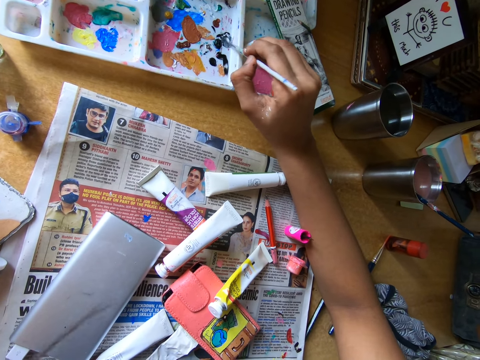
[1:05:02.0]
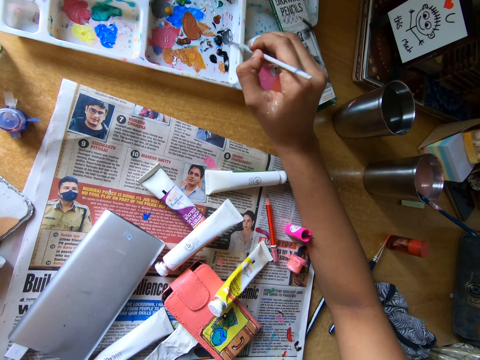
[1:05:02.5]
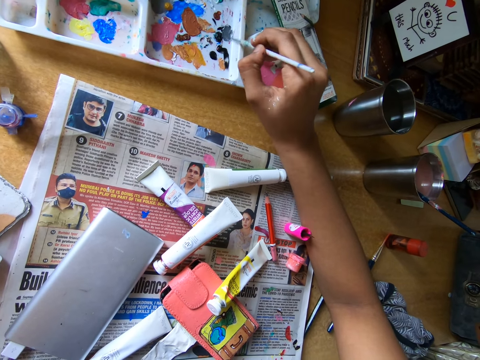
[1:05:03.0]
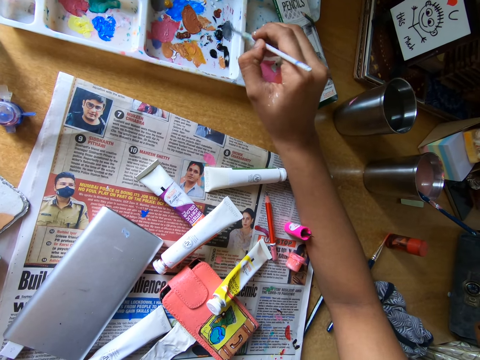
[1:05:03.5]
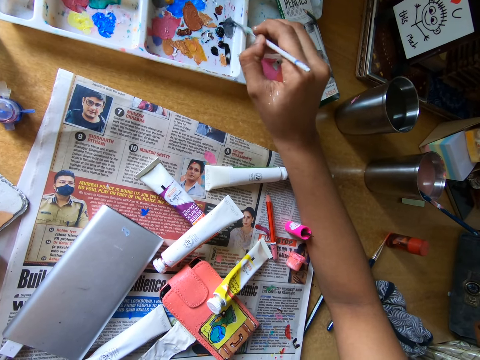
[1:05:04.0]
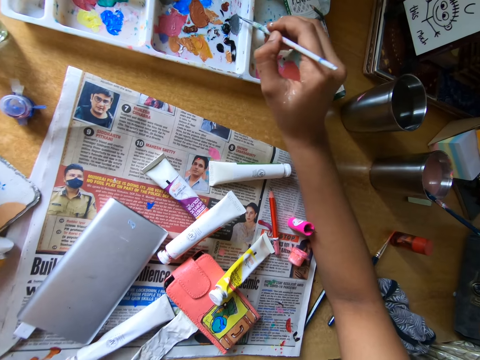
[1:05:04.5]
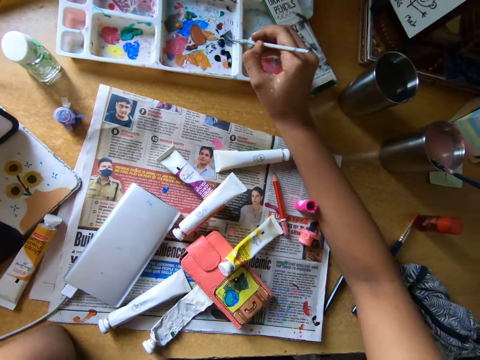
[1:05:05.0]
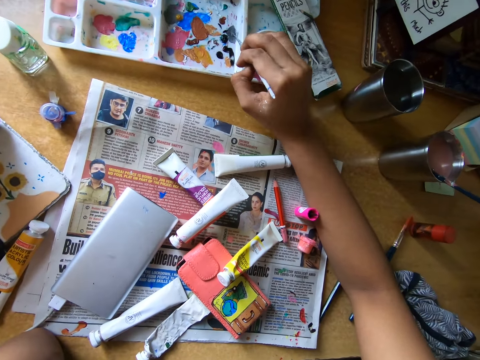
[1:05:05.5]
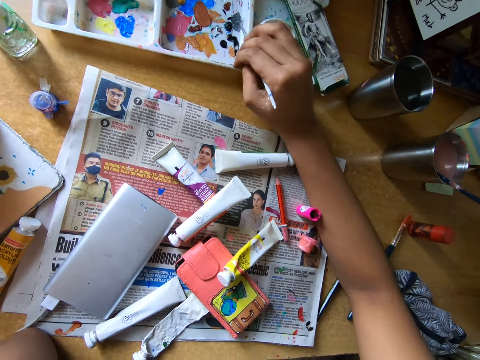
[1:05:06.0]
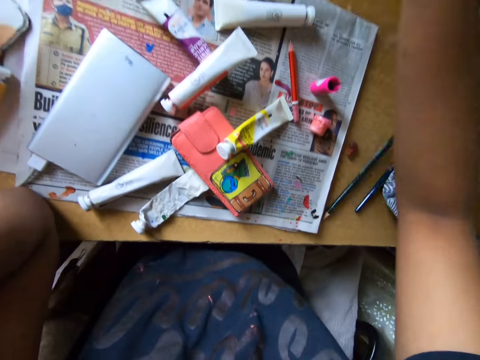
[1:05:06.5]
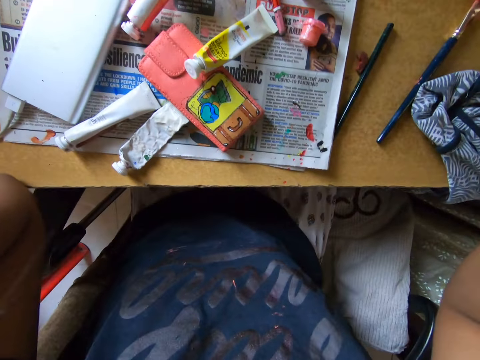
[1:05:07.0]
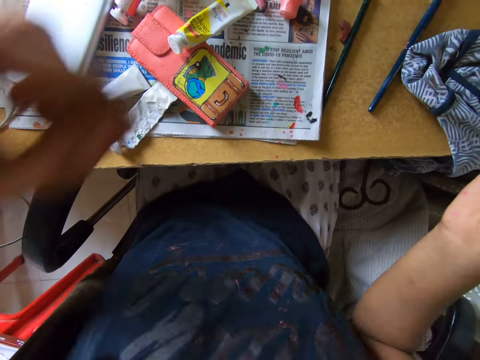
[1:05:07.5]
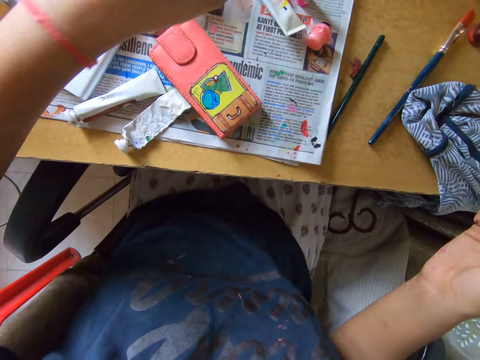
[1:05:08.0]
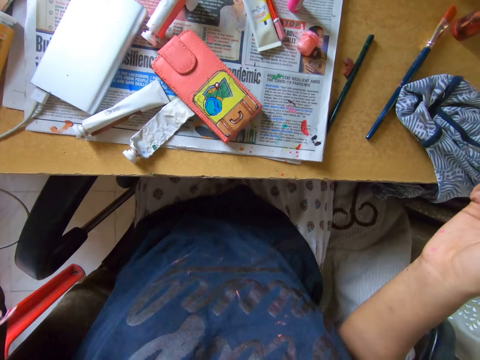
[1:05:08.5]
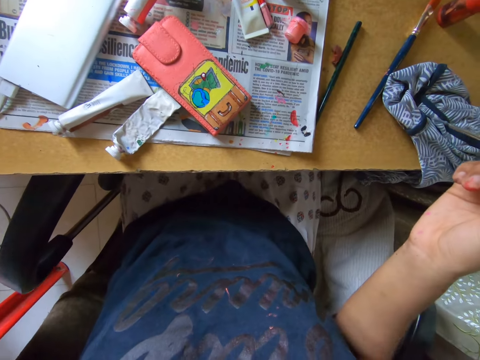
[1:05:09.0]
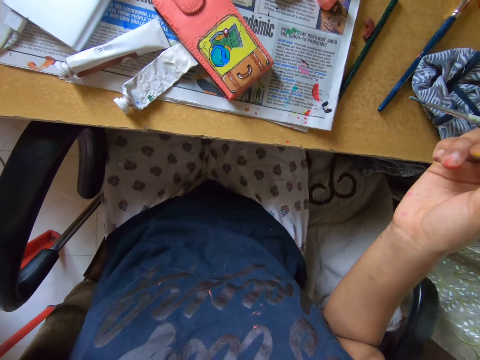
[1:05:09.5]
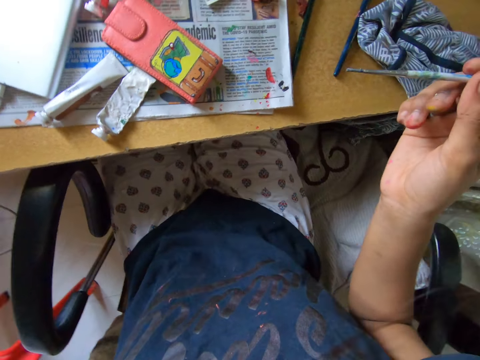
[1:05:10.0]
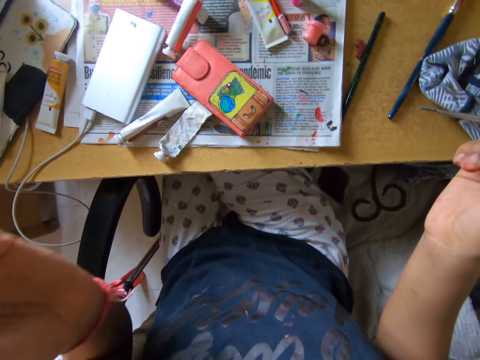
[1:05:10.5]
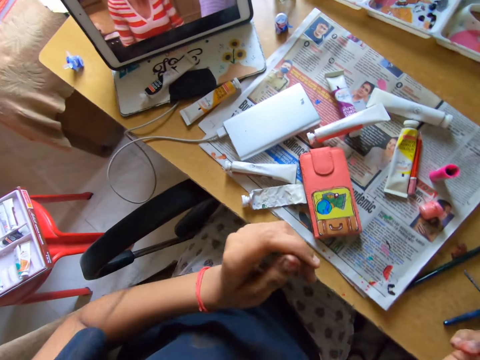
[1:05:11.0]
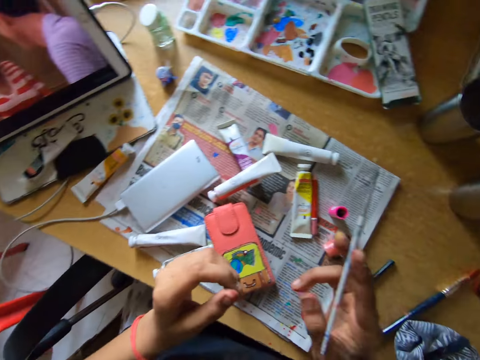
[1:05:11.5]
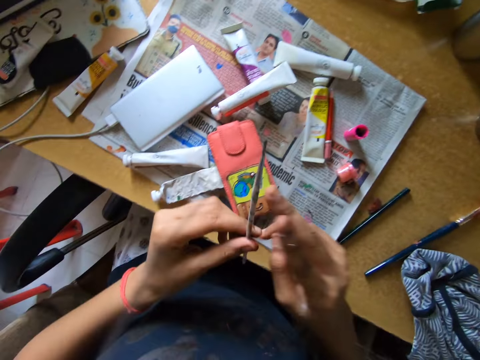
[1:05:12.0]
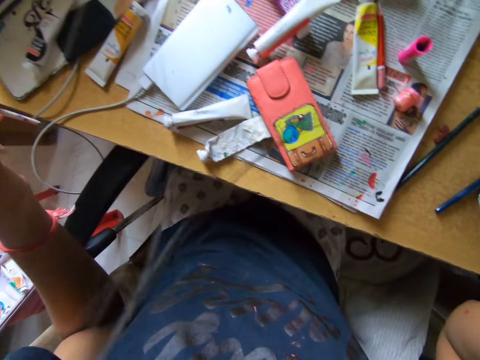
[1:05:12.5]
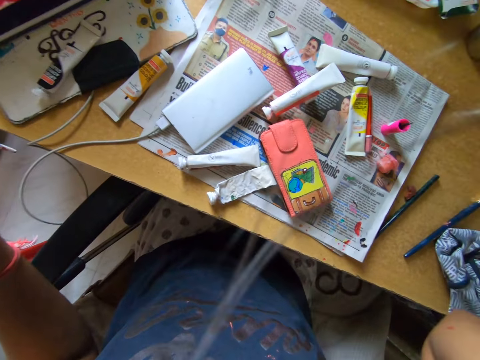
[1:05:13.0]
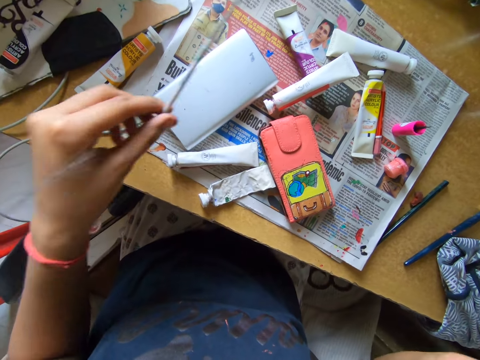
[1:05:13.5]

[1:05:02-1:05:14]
The camera wearer adjusts the camera. She touches a paint can. She touches her face. She passes the pencil brush from her right hand to her left hand.

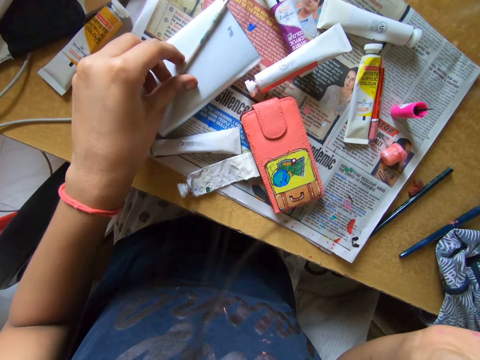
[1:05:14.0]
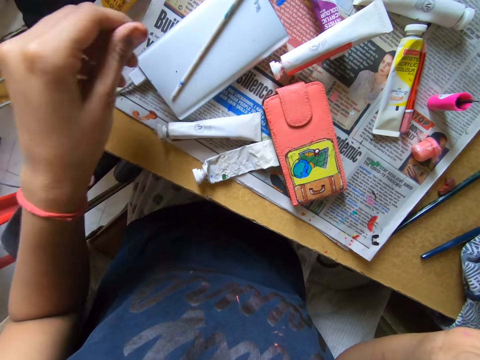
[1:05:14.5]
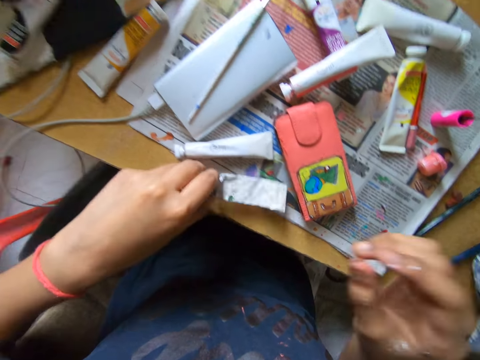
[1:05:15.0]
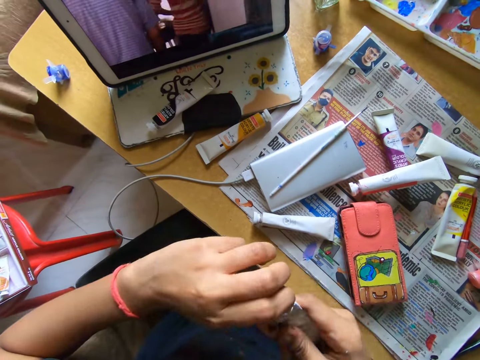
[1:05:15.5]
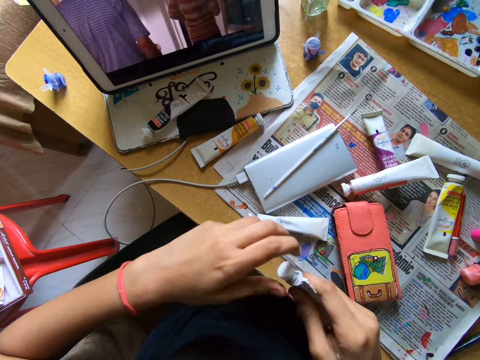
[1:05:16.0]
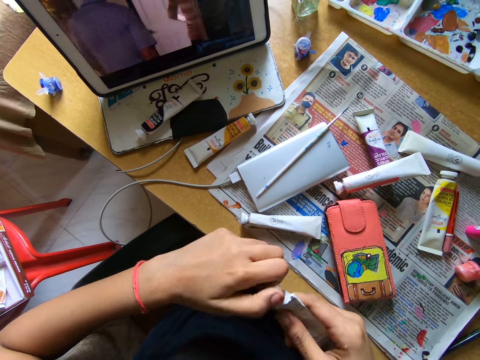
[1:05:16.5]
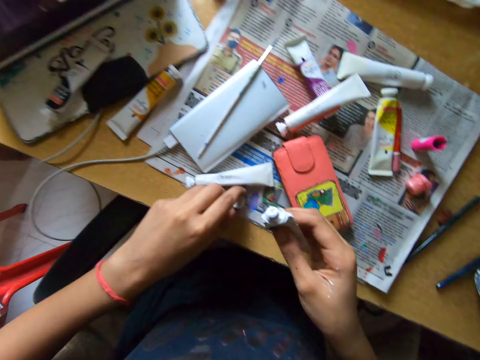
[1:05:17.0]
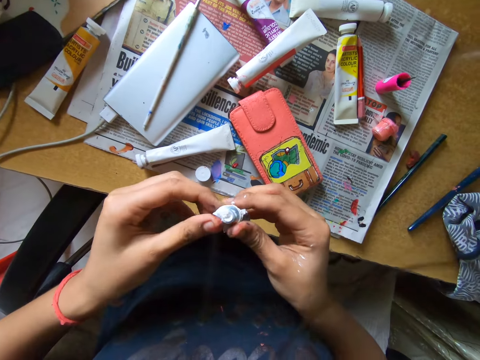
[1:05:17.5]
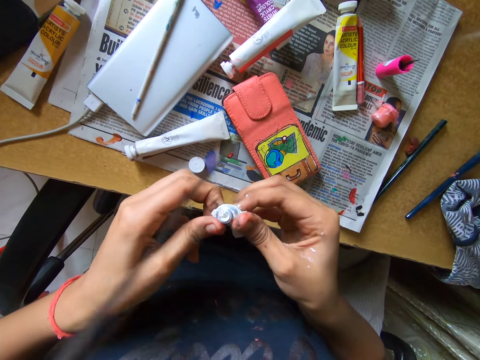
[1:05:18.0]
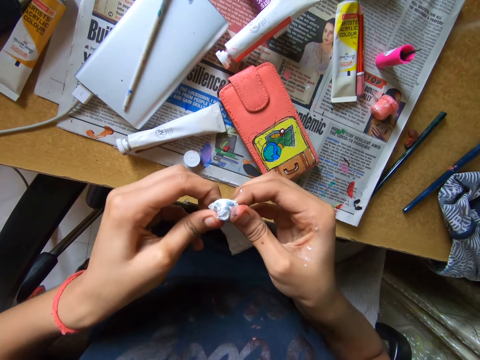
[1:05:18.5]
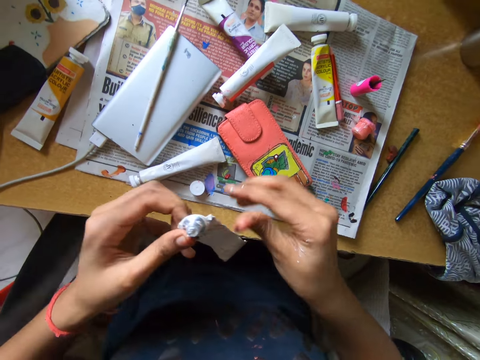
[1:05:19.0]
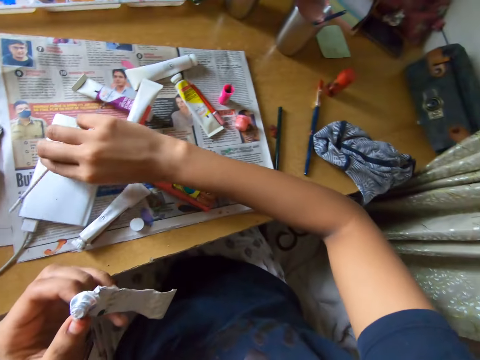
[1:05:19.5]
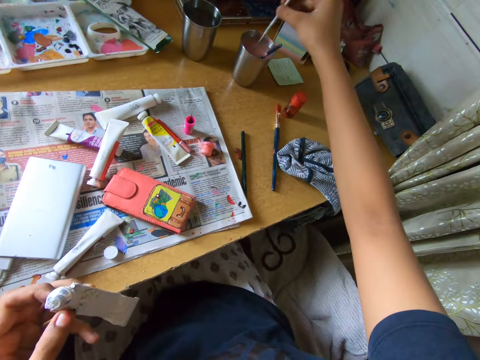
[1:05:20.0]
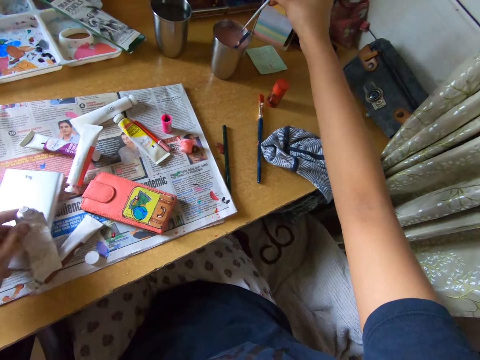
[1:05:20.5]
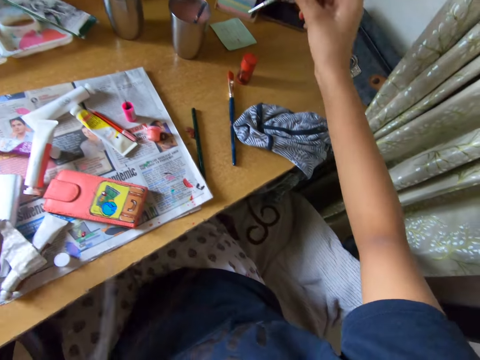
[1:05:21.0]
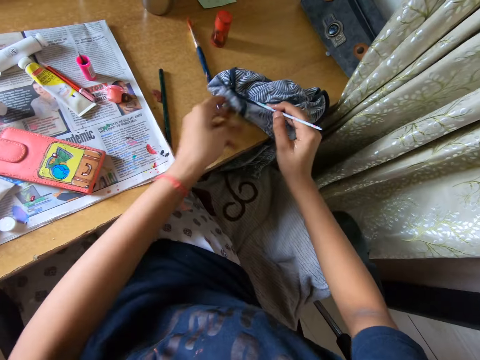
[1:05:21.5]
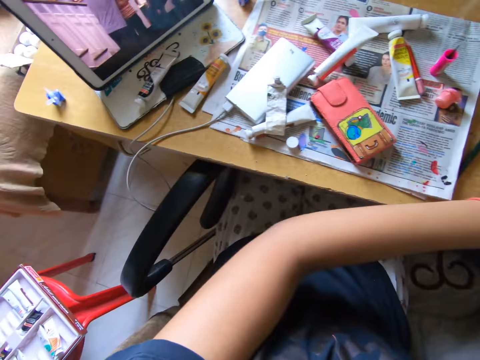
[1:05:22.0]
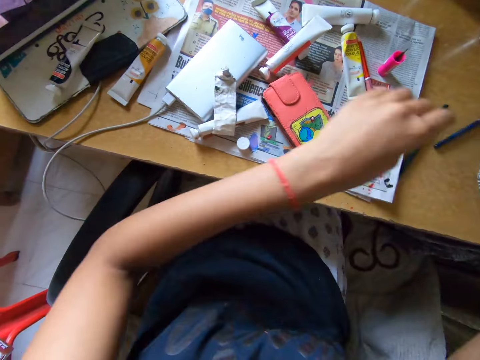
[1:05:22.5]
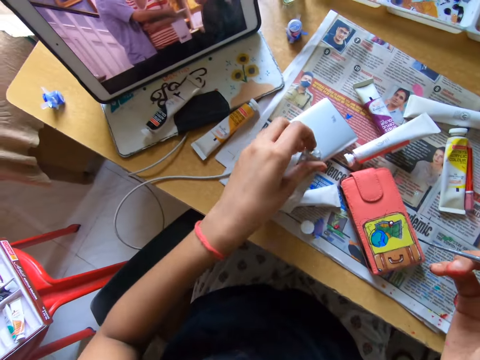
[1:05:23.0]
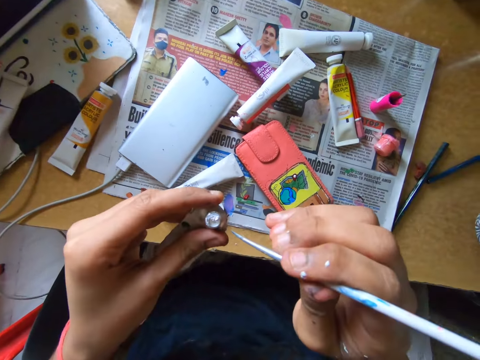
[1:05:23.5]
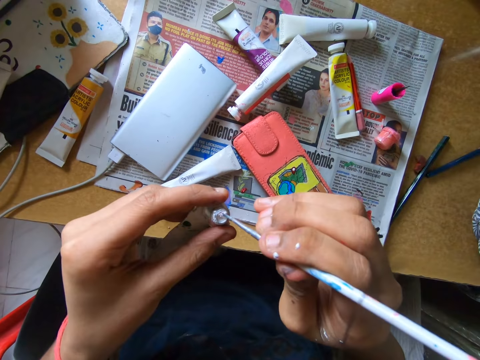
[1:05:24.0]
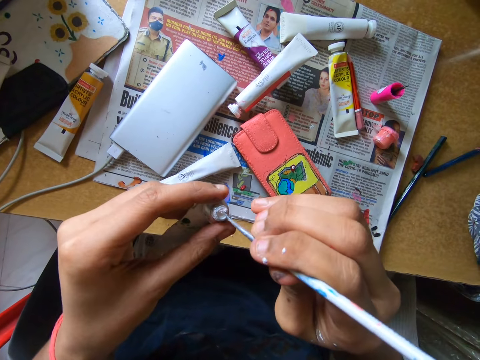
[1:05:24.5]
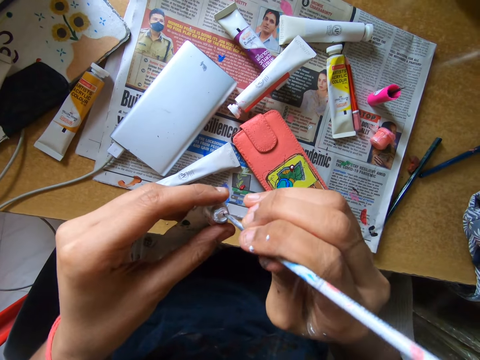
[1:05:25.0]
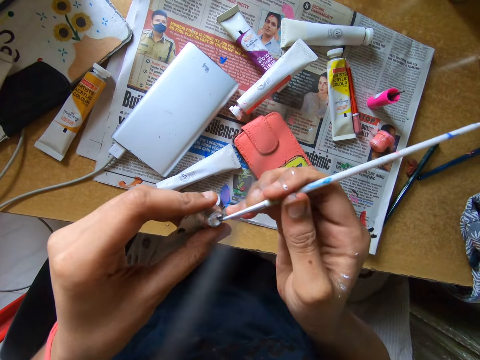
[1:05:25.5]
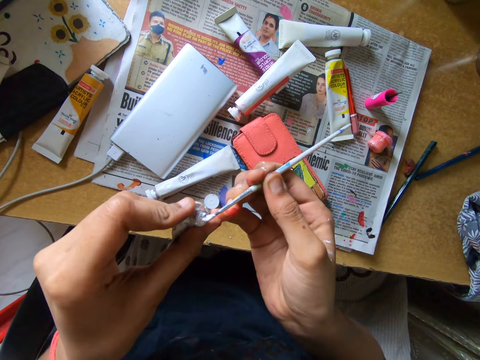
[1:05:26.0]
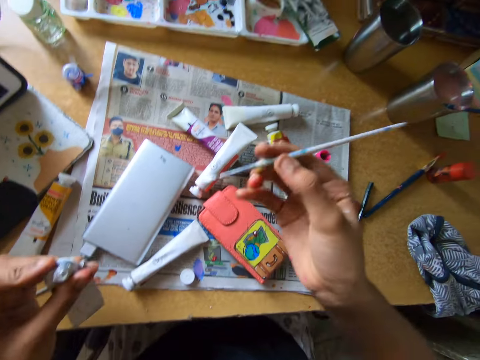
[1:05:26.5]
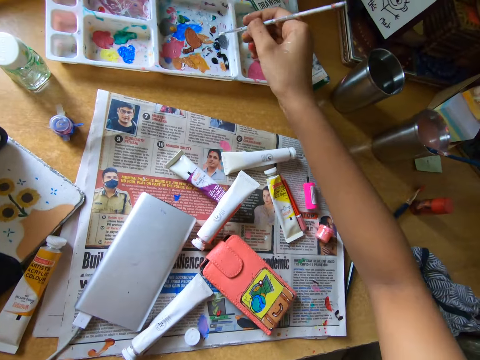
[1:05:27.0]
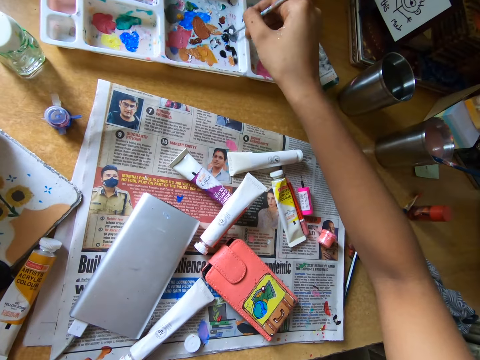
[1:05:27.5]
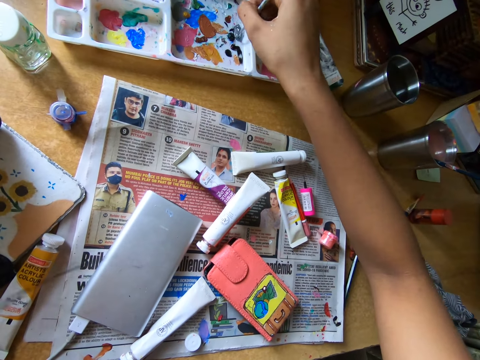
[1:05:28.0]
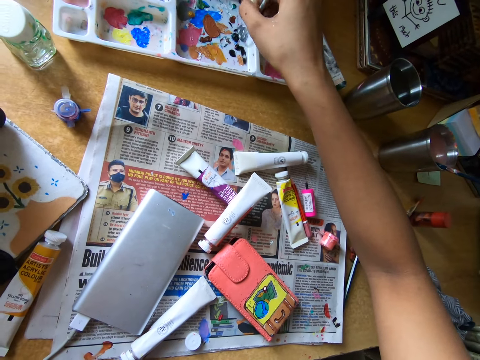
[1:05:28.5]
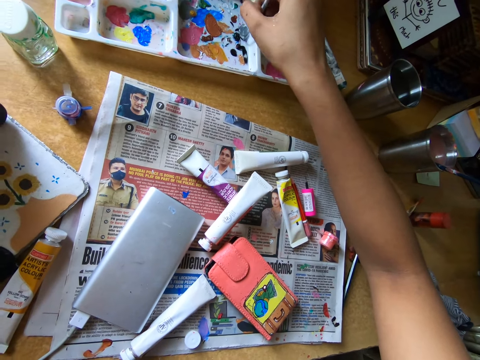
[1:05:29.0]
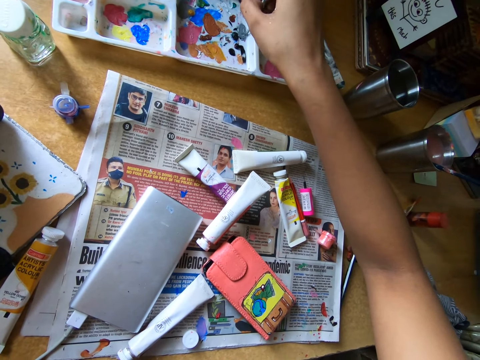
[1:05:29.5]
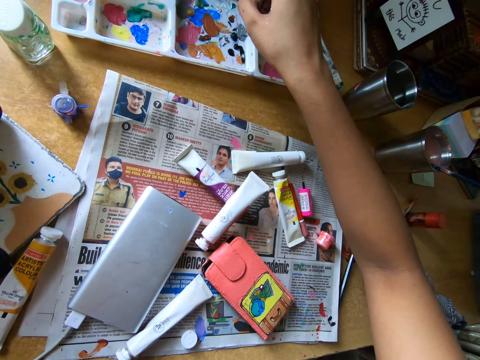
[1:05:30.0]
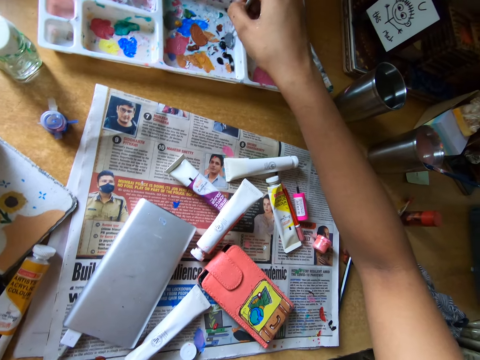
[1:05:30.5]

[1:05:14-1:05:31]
The camera wearer puts the pencil brush on top of a phone. She picks up a tube or paint can from the table, opens the cover of the tube and places the cover of the tube on the table. She squeezes paint out of the paint can. She picks up the pencil brush on the phone. She dips the pencil brush in a tumbler. She stirs the solution in the cup with the brush. She places the tube on the table. She wipes the pencil brush with a cloth. She looks around. She picks up the tube from the table. She scoops paint from the tube with the brush in her right hand. She scoops paint from the pallet on the table. She rubs the pencil brush on the paint tray.
